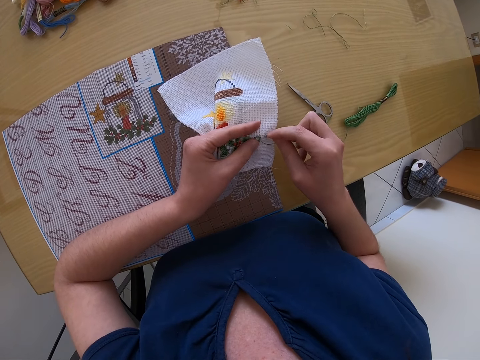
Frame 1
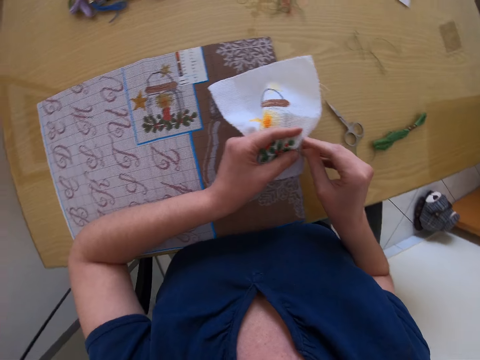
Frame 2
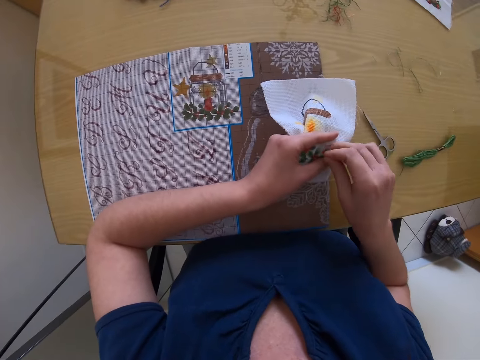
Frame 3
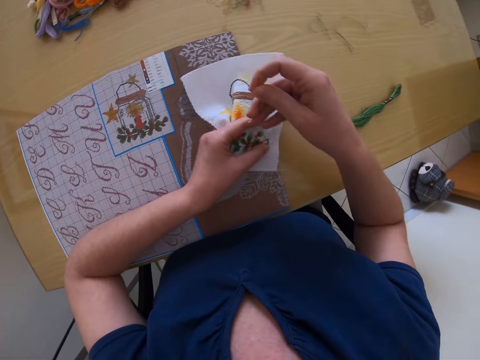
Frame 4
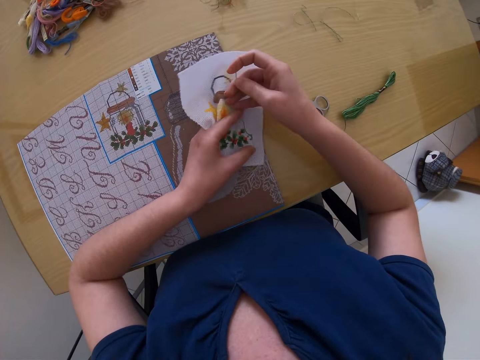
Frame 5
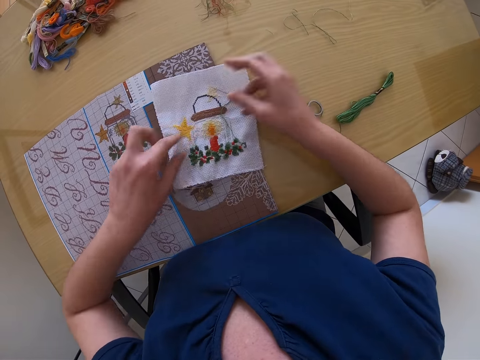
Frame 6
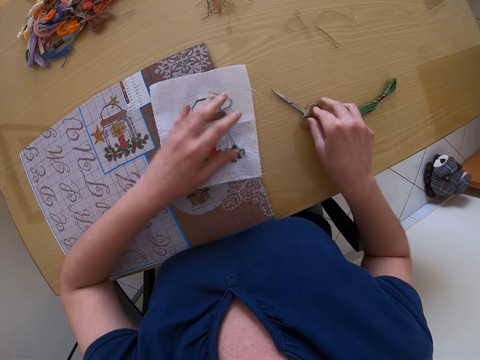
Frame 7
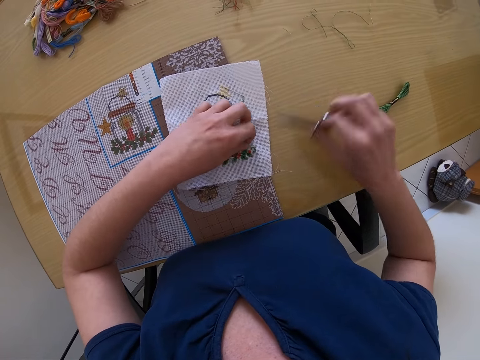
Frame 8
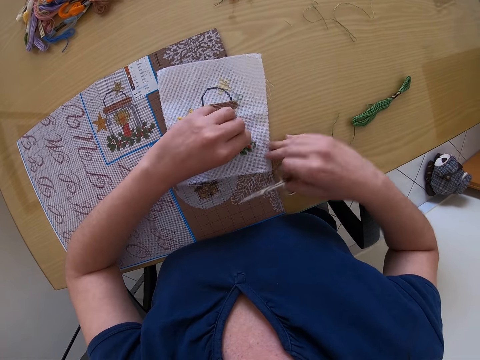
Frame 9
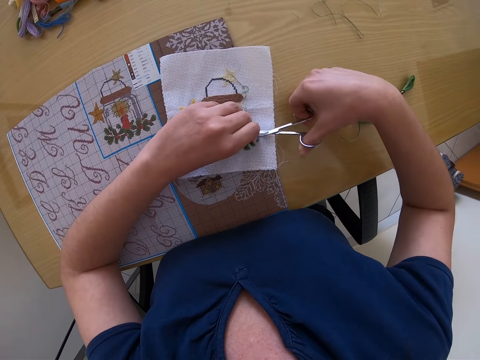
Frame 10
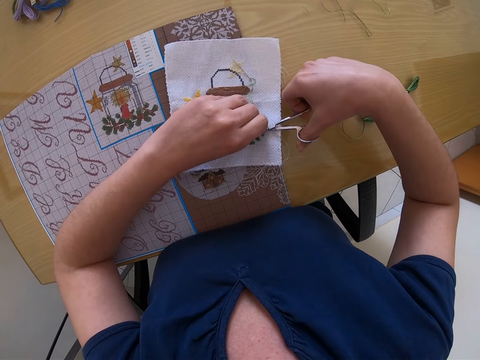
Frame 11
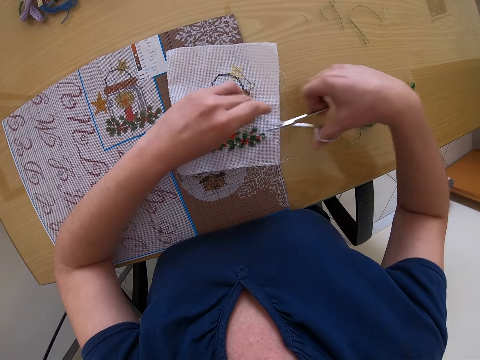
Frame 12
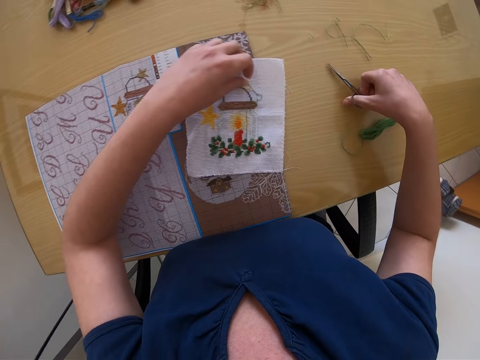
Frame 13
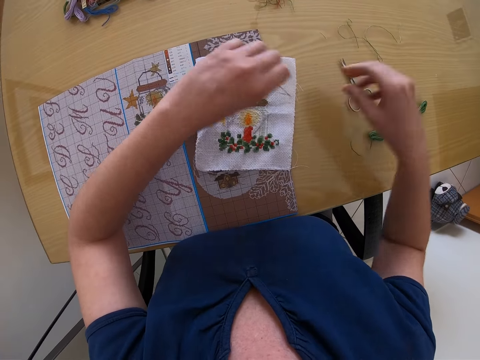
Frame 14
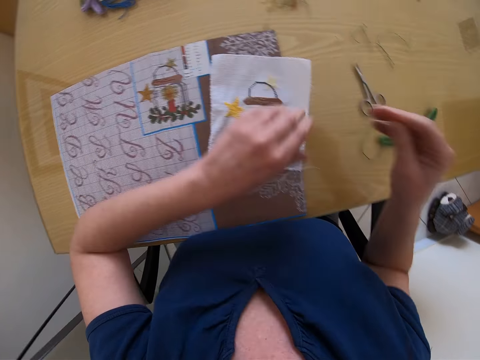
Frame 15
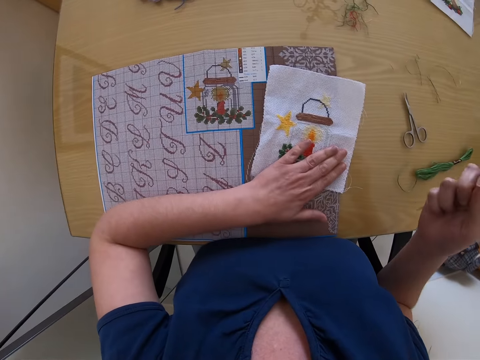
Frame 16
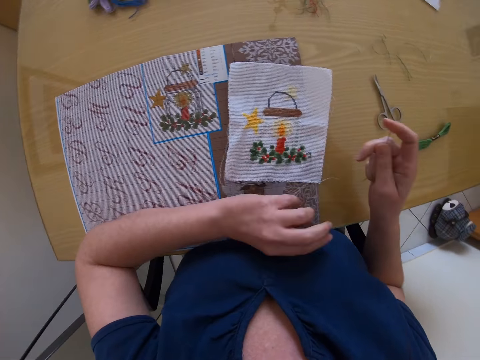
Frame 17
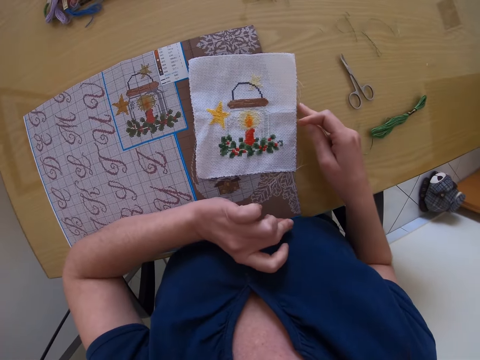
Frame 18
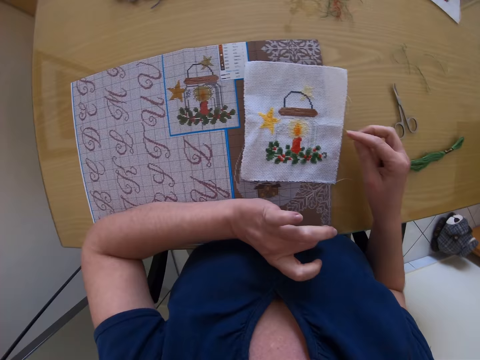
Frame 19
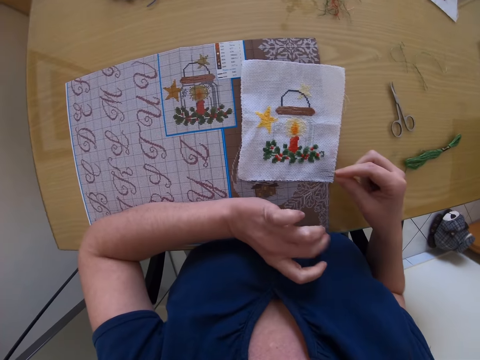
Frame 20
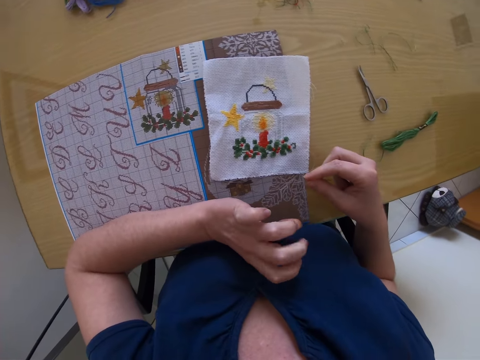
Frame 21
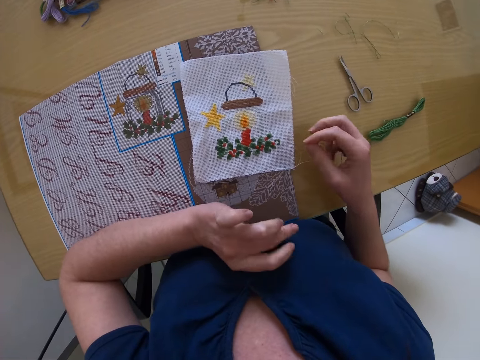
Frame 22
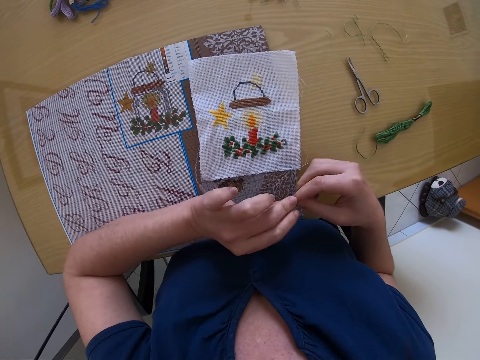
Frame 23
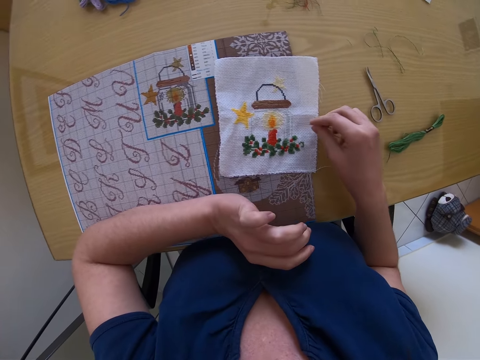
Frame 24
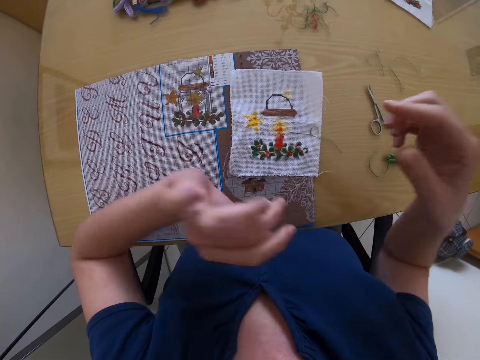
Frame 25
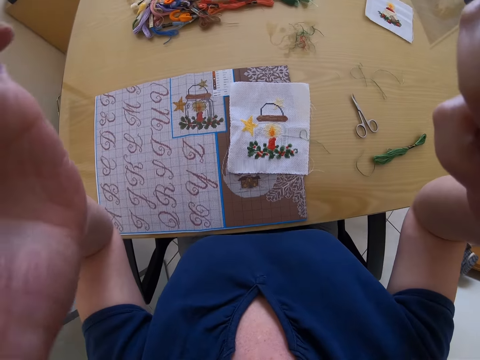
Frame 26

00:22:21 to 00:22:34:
The camera wearer drops the canvas or piece of cloth on the table with both hands. She drops the needle on the canvas on the table with her right hand. She places her left hand on the canvas on the table. She picks up the pair of scissors from the table with her right hand. She holds the thread of the needle on the canvas with her left hand. She places her right hand on the canvas on the table. She cuts the thread with the scissors in her right hand. She drops the scissors on the table with her right hand. She picks up the threaded needle from the canvas on the table with her left hand. She passes the threaded needle from her left hand to her right hand. She stretches the thread. She places her left hand on the canvas on the table. She stares at the decorative flowers on the piece of cloth. She moves her fingers. She holds the needle with her left hand. She drops the needle on the canvas with her right hand. She touches a camera on her head with both hands.
